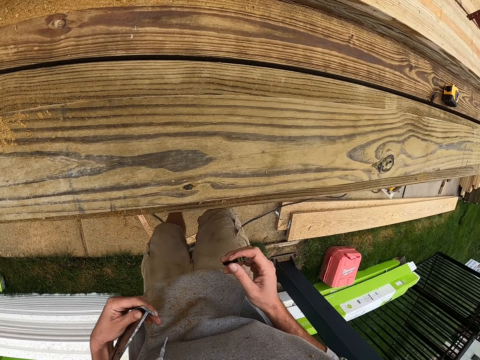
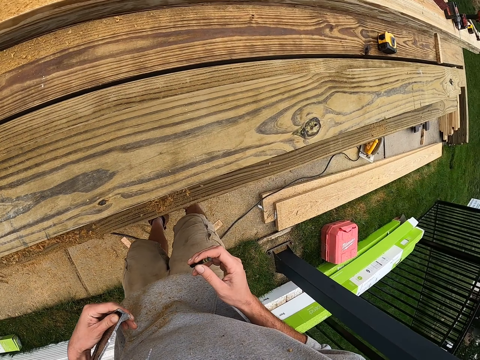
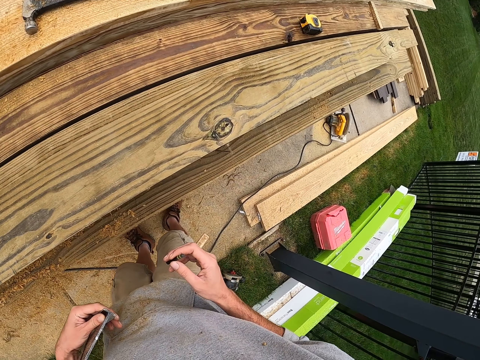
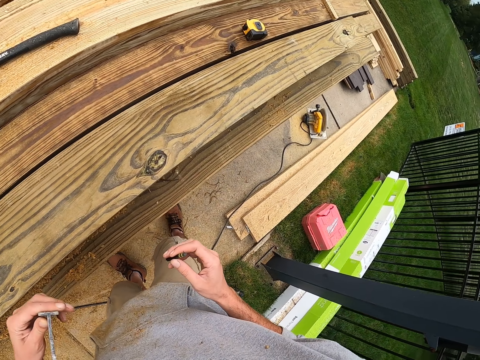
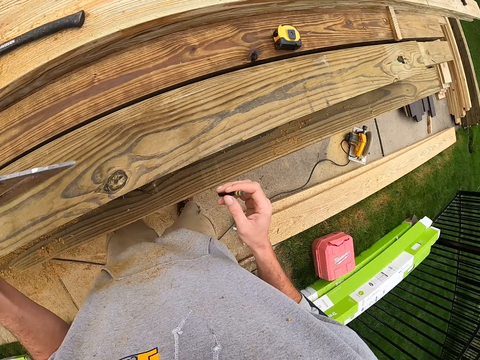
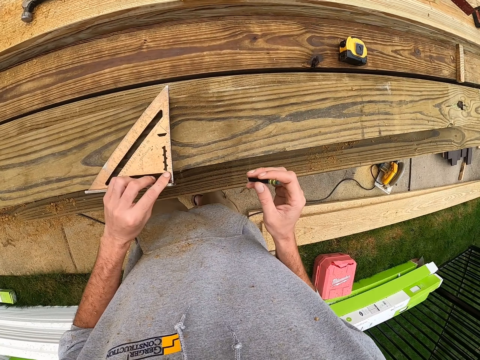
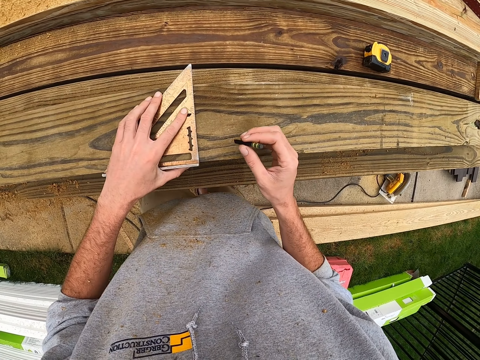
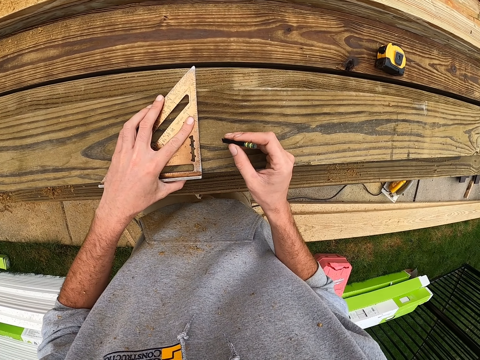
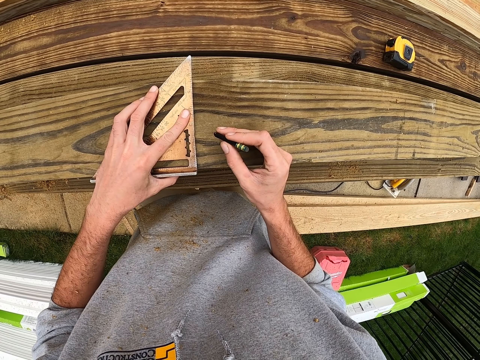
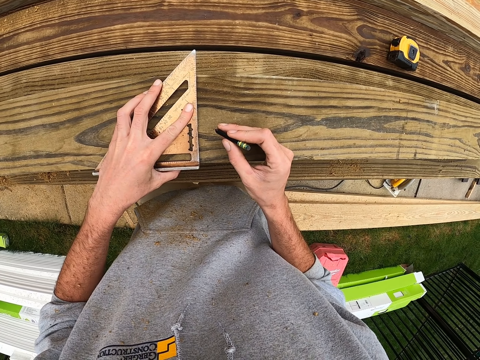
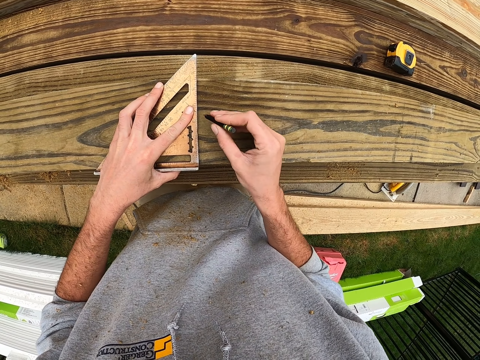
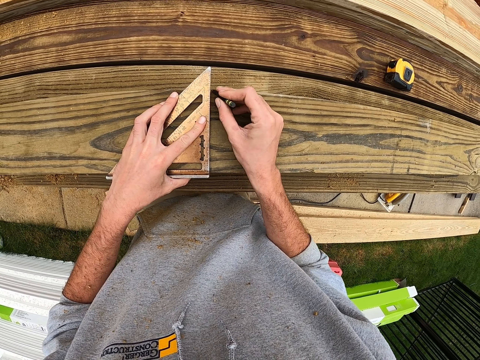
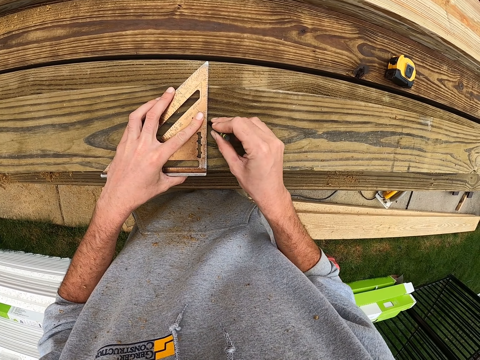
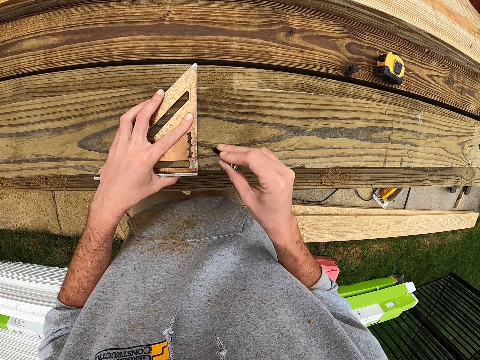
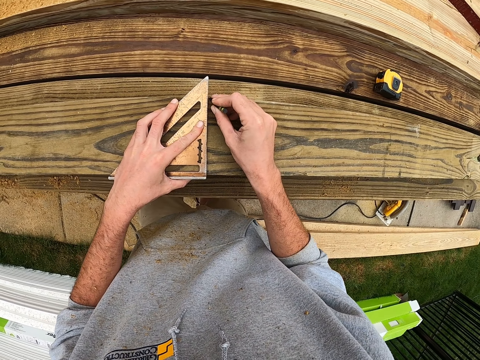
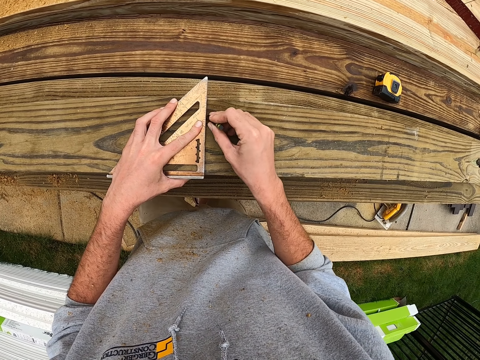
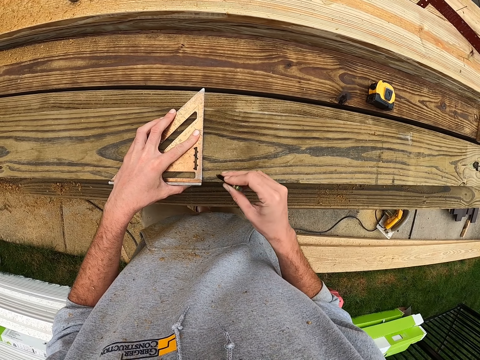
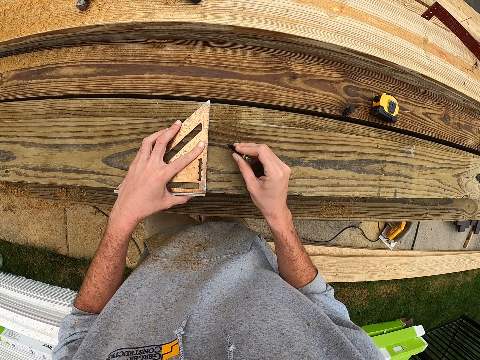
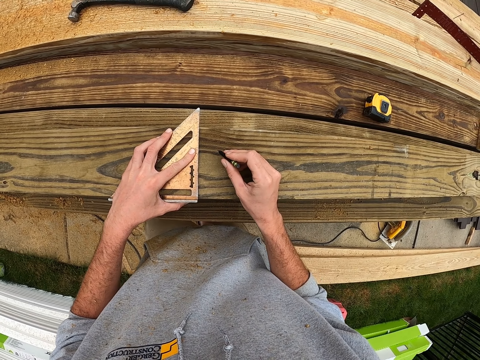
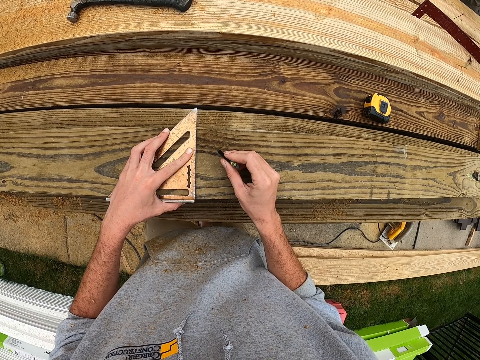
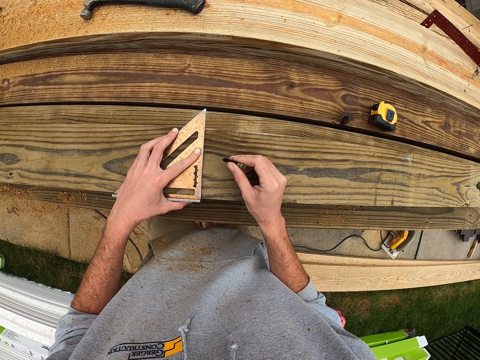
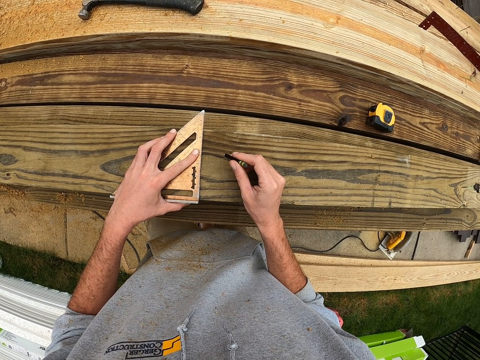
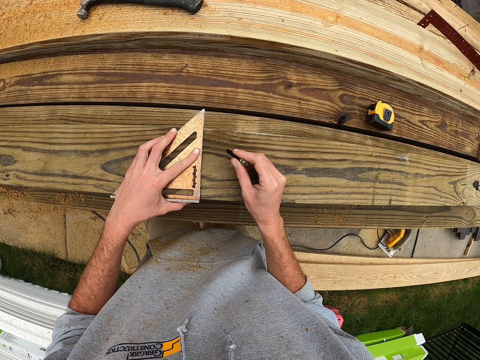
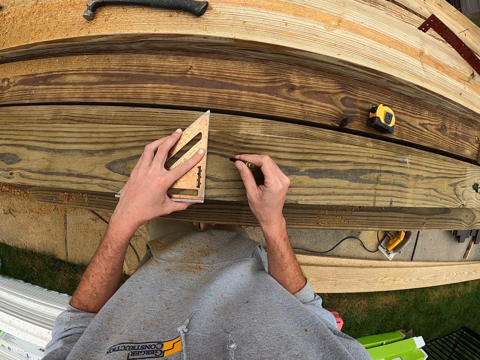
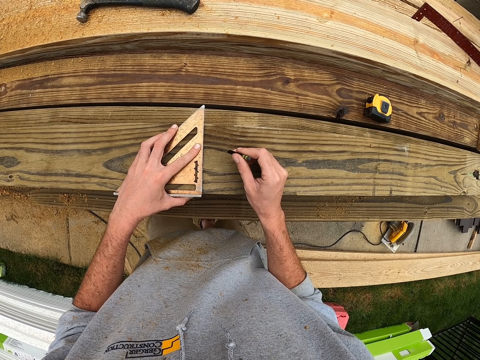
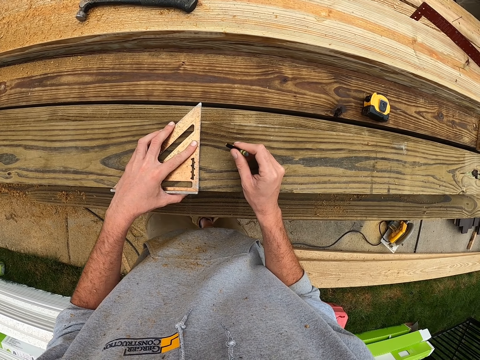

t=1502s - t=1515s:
The camera wearer marks the piece of lumber with a pen.

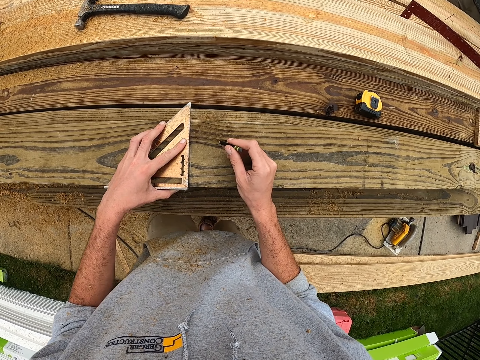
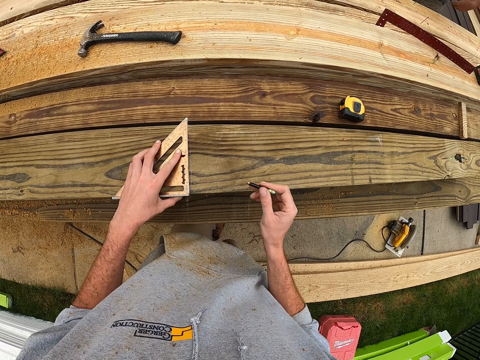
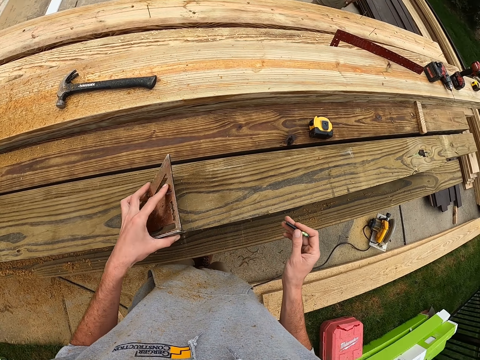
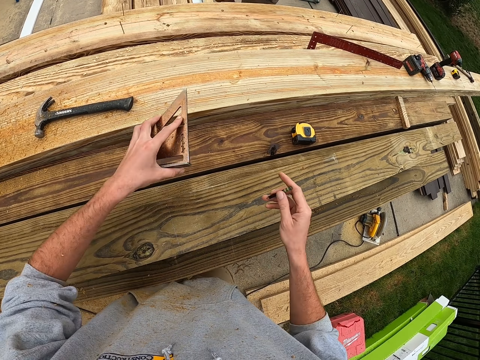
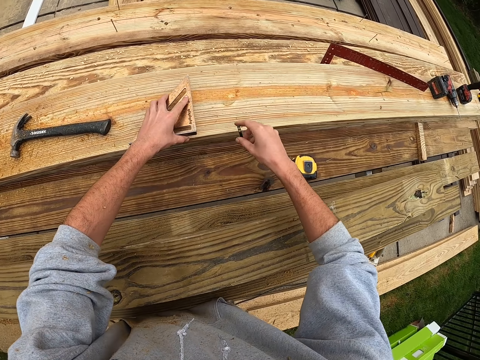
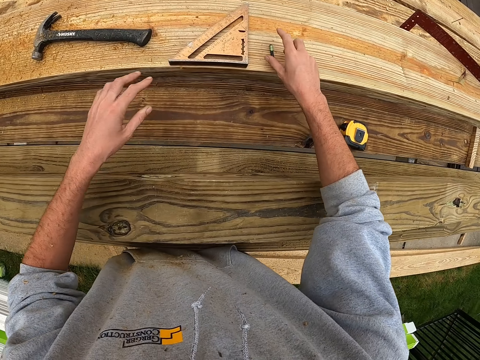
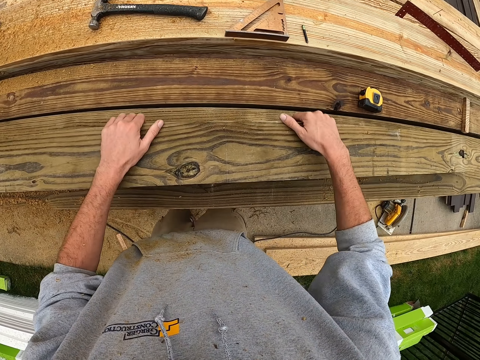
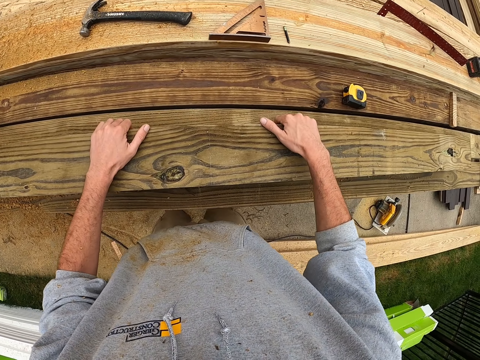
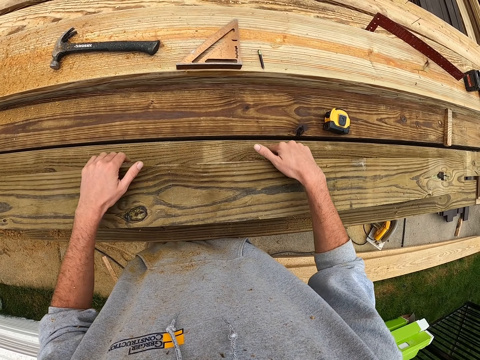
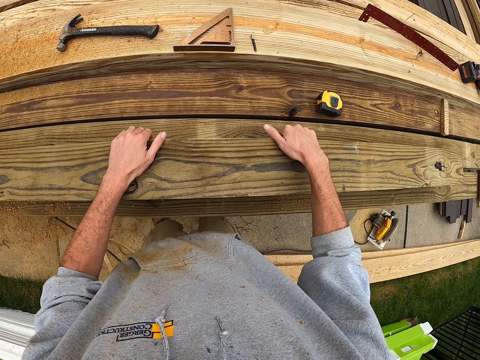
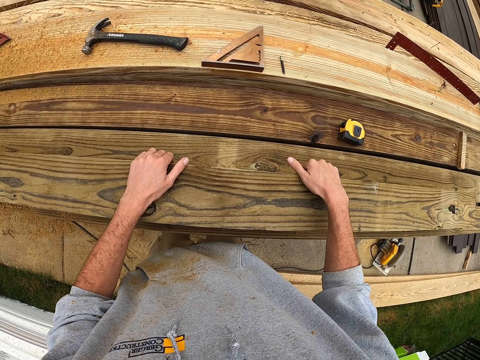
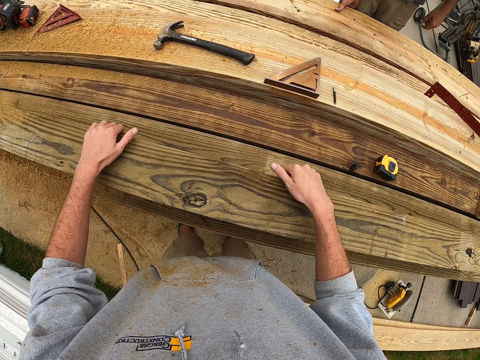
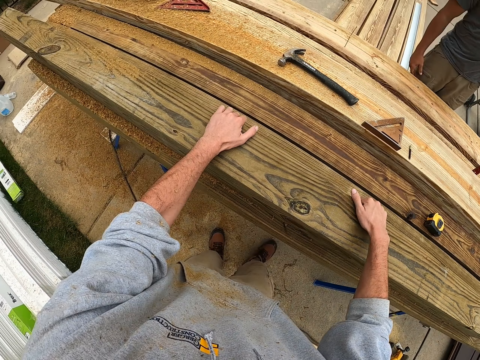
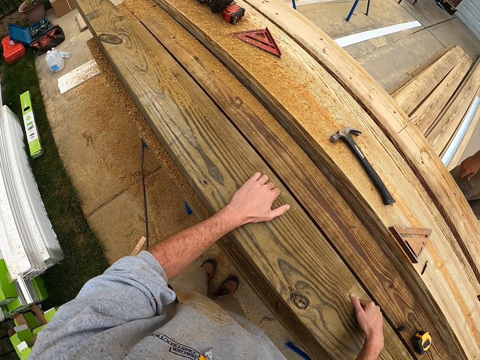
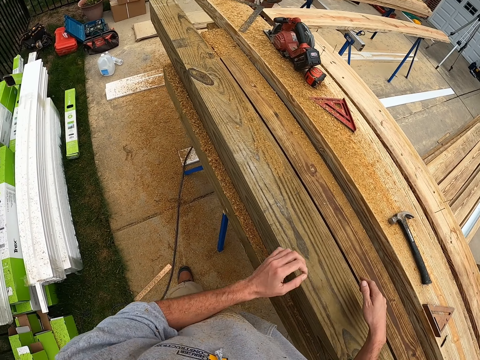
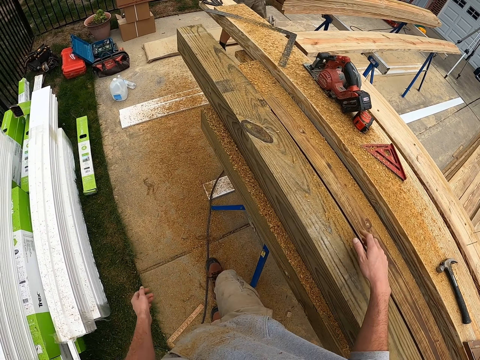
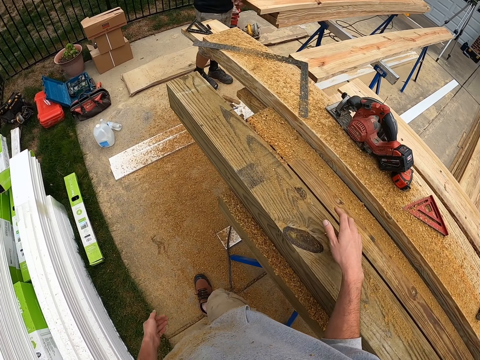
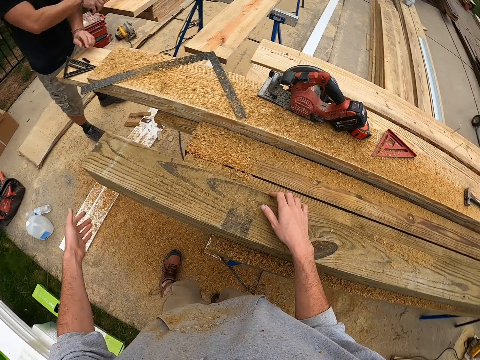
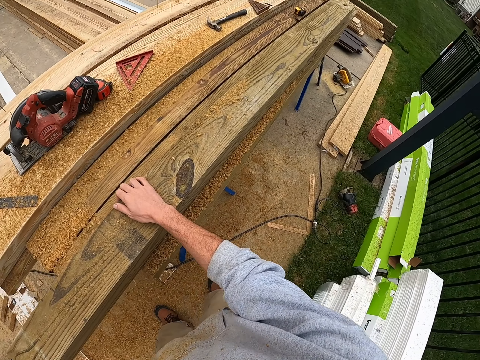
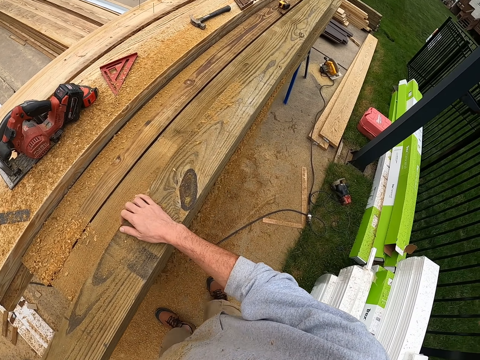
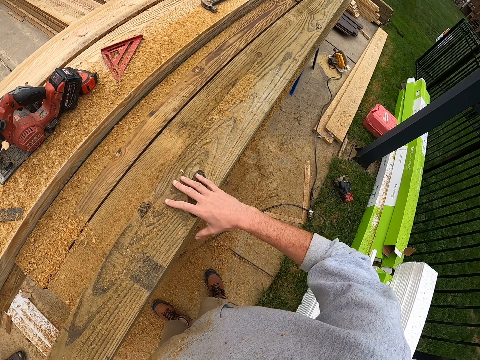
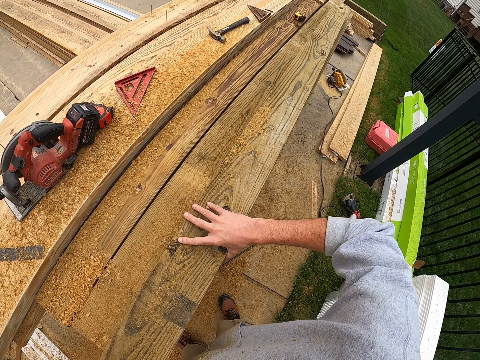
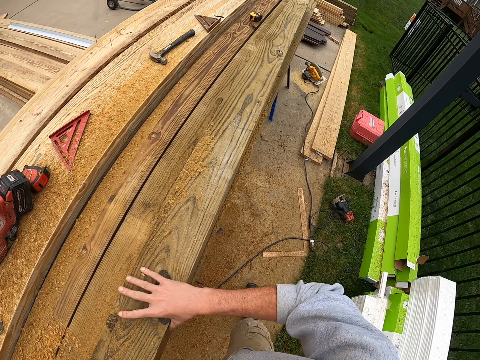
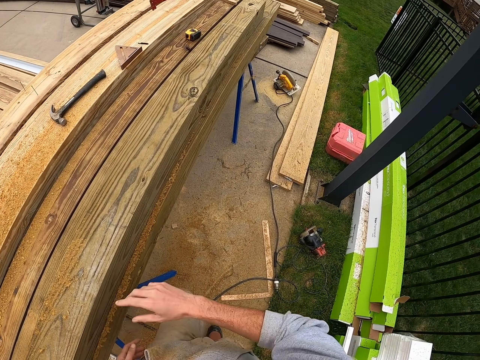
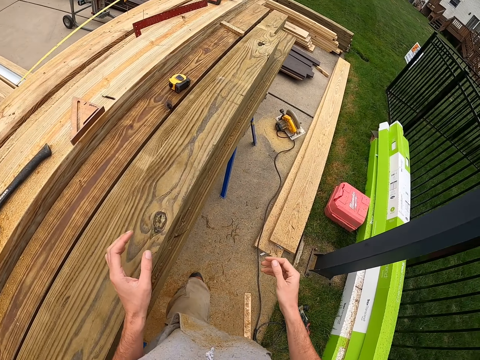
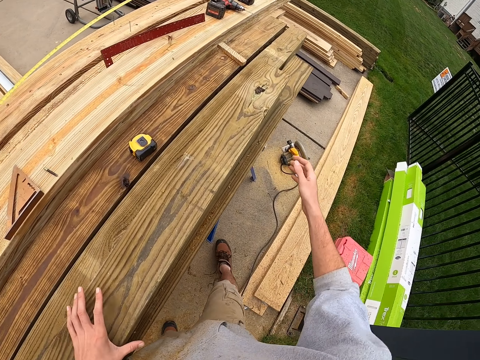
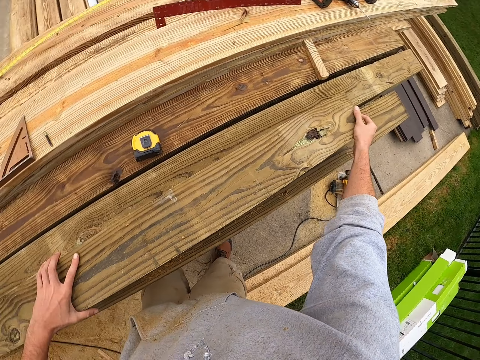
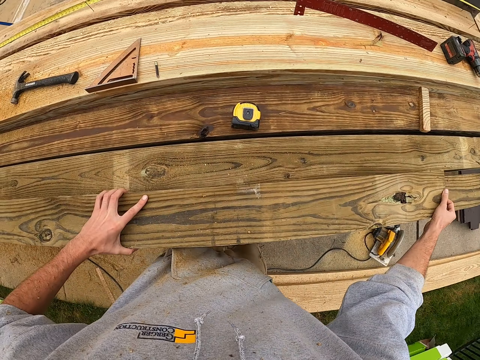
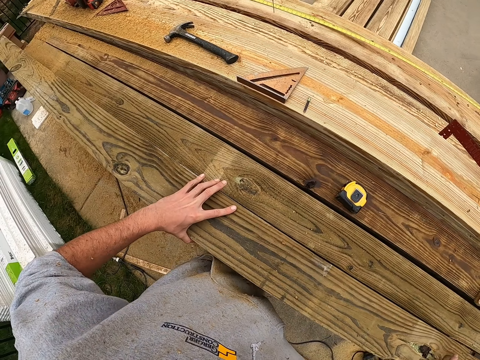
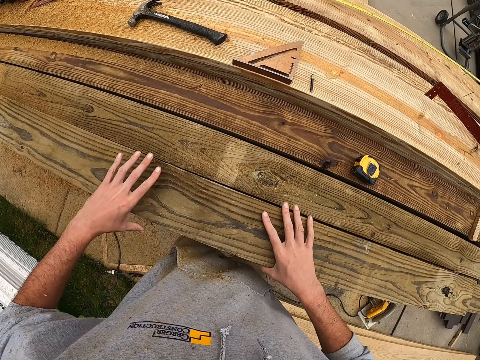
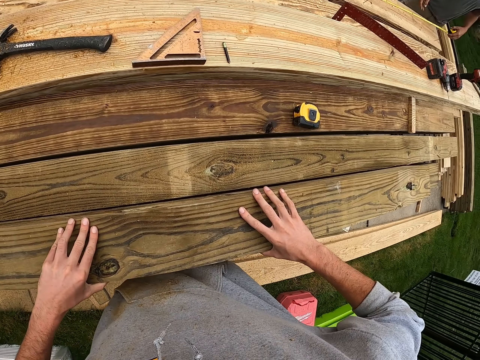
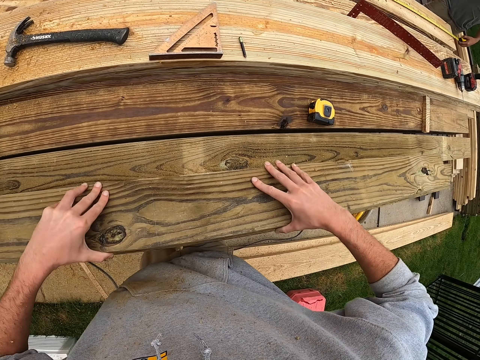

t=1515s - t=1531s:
The camera wearer puts the aluminum alloy triangular ruler on the lumber. He moves the piece of lumber with his hands.
